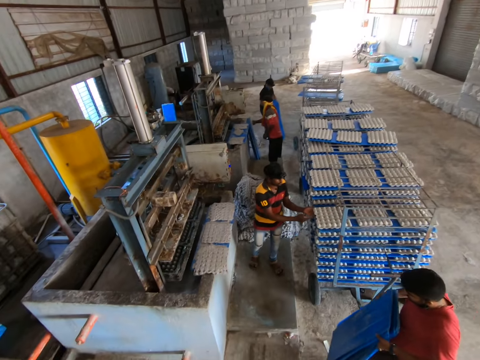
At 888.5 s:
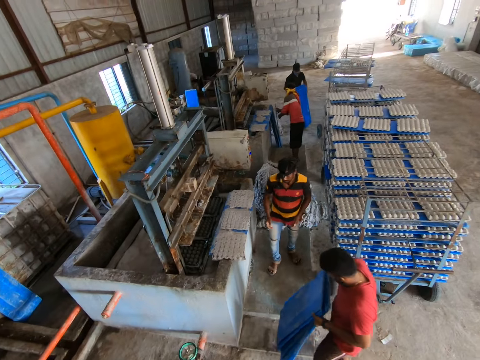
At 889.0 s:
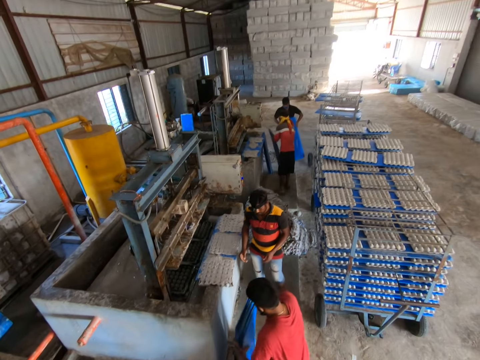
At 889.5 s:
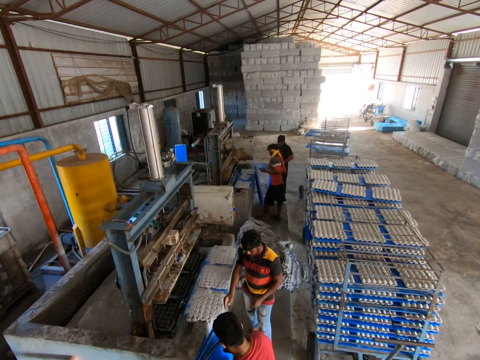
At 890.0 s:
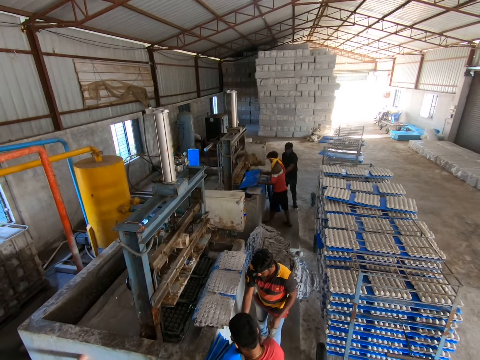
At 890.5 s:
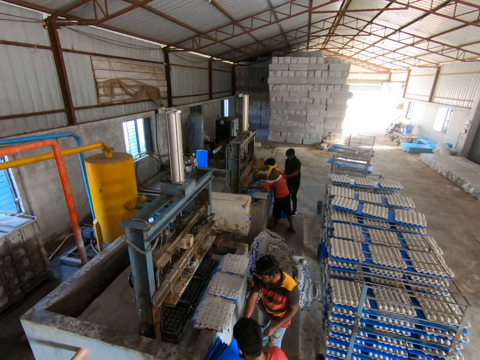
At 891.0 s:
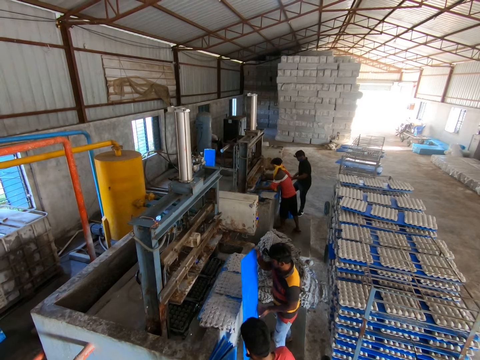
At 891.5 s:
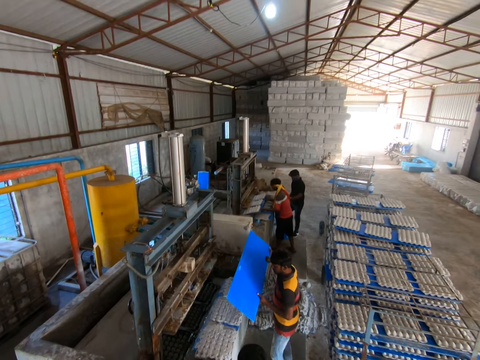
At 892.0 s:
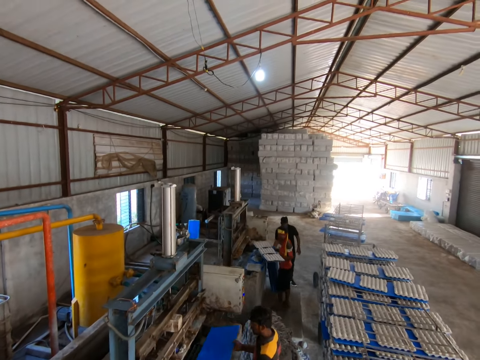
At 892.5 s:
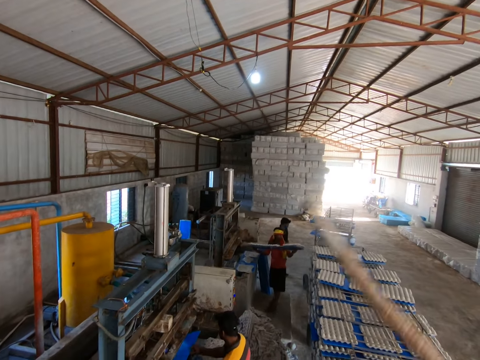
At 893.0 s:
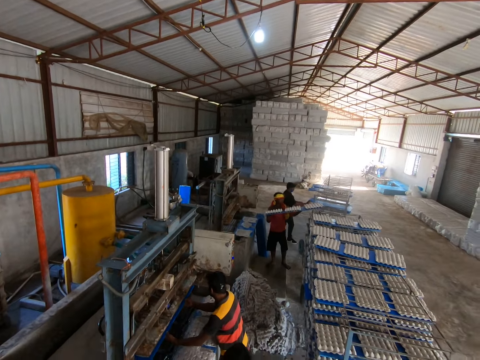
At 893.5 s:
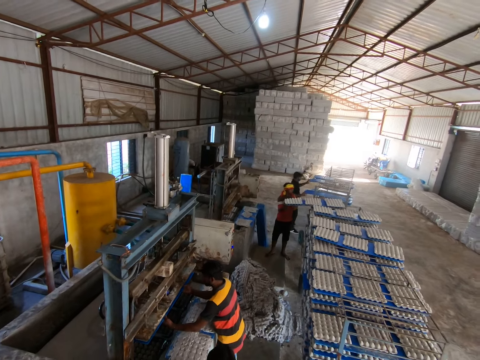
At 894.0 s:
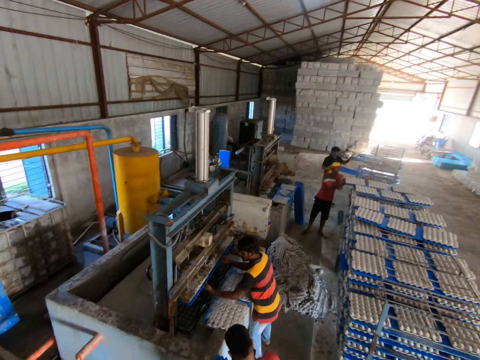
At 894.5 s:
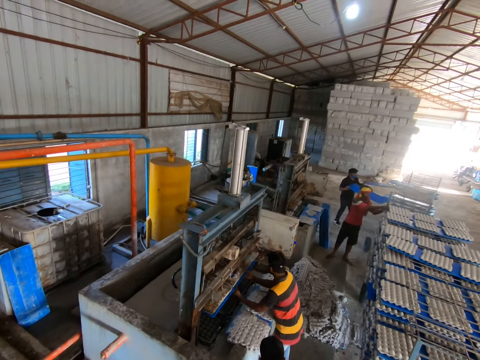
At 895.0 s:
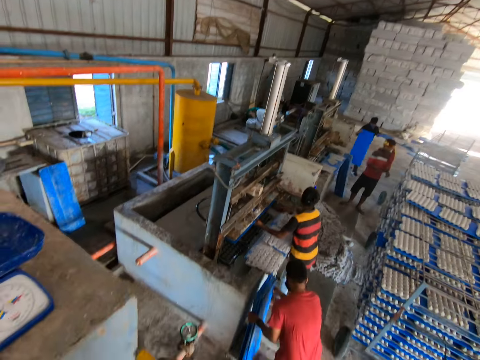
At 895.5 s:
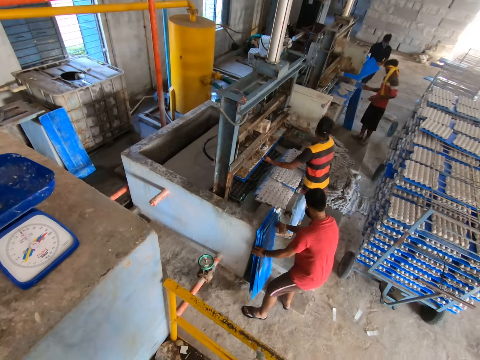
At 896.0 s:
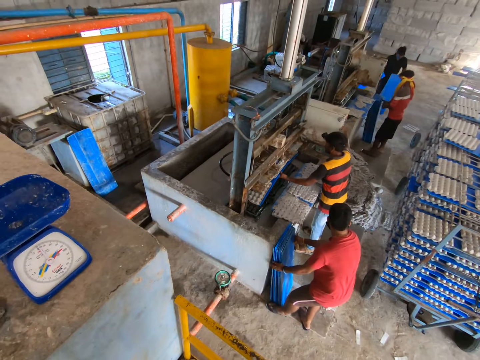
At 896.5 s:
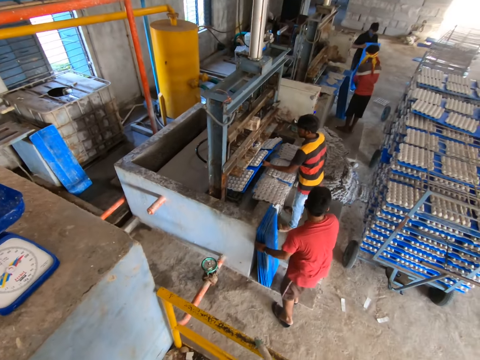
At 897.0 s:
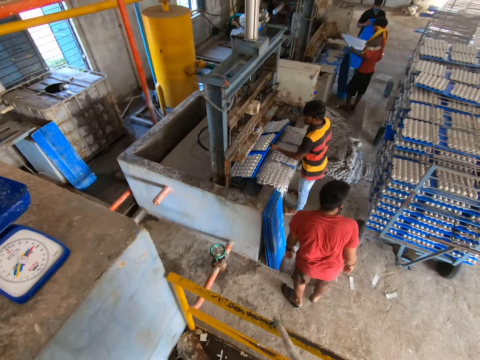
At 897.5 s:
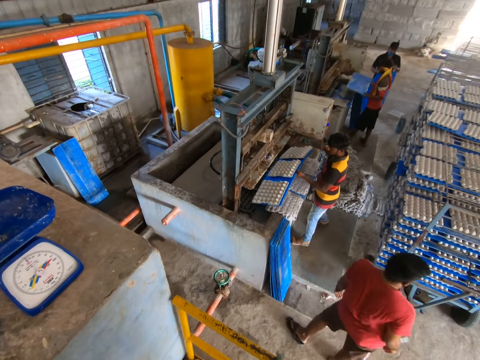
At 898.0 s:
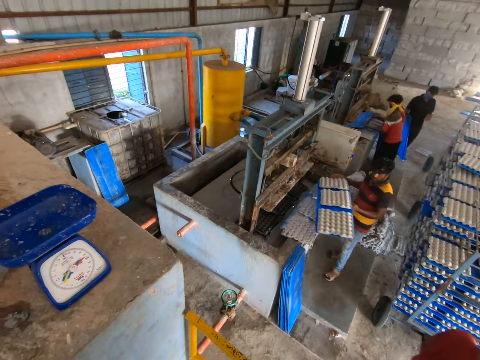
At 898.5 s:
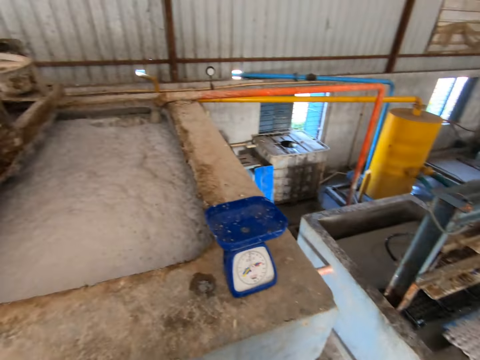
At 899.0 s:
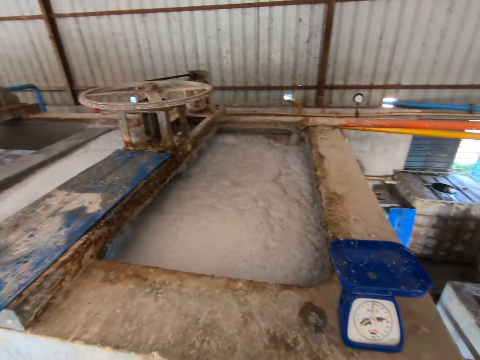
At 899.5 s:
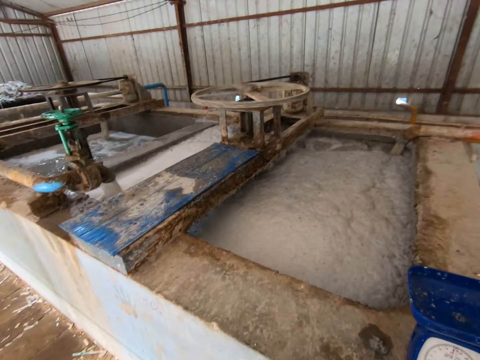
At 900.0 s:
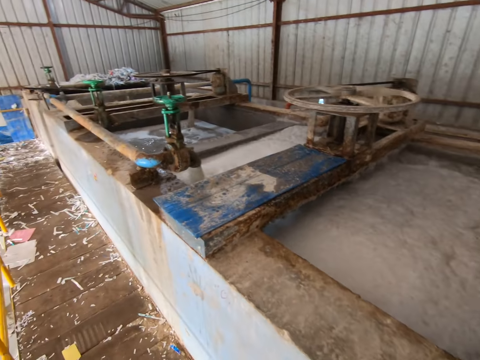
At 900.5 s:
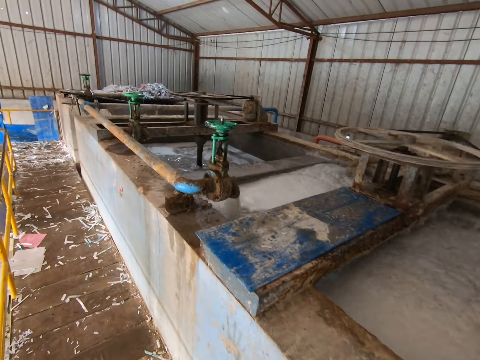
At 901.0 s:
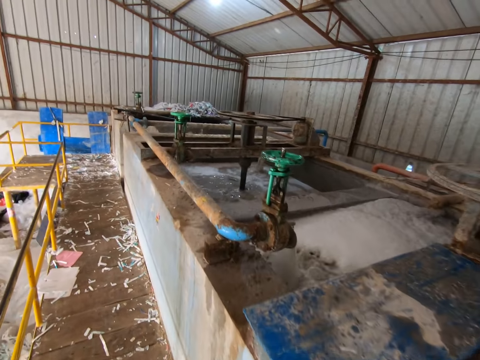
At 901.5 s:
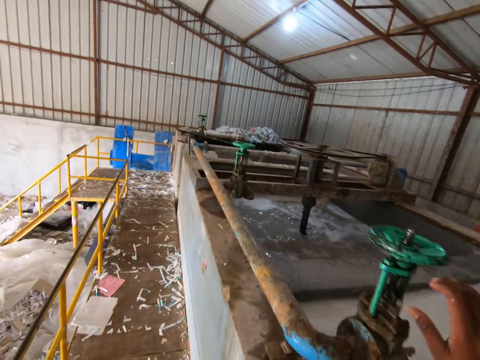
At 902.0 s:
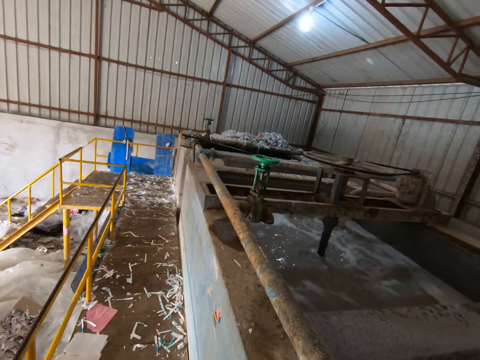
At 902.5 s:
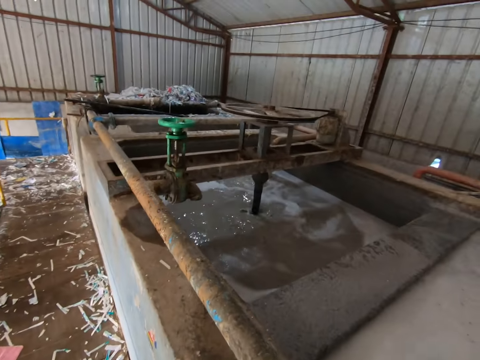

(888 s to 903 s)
A man takes a board from the stack of boards with his right hand. Another man places the boards against the egg tray machine with both hands. A third man places the boards against the egg tray machine with both hands. The first man puts the board under the mold of the machine with both hands. A fourth man takes a board from the stack of boards with his right hand and puts the board under the mold of the machine with both hands. The camera wearer lifts up the stick. The first man puts the board of egg trays in the shelf trolley with both hands. The third man takes out a board from the shelf trolley with his right hand. The first man takes a board from the stack of boards with his right hand. The second man adjusts the stack of boards with his left leg. The fourth man takes out the board of egg trays from the machine mold with both hands. The first man puts the board under the mold of the machine with both hands. The camera wearer walks around the site.

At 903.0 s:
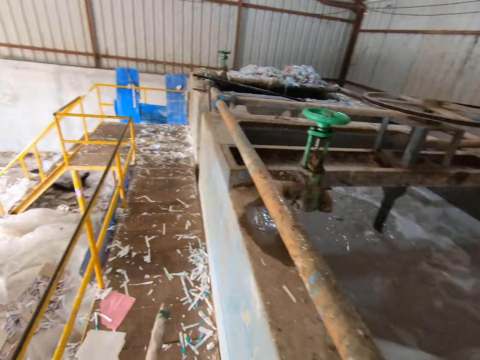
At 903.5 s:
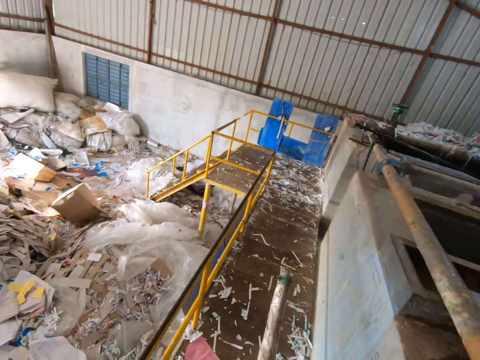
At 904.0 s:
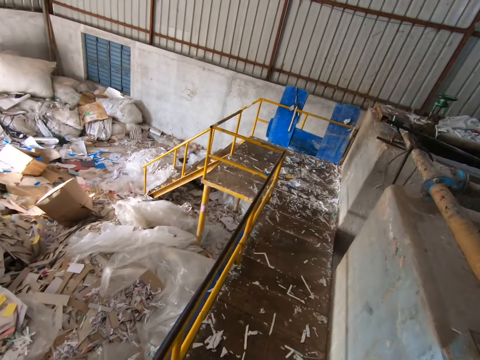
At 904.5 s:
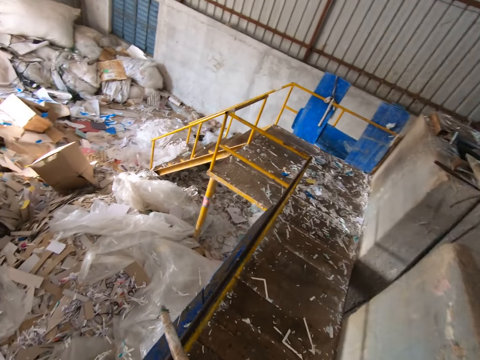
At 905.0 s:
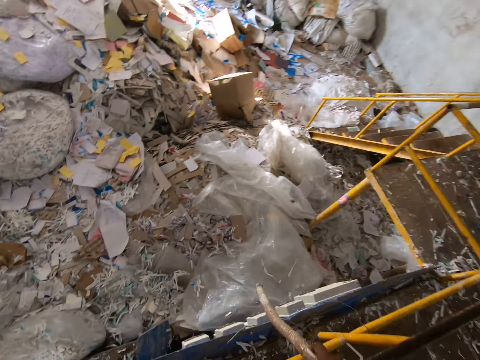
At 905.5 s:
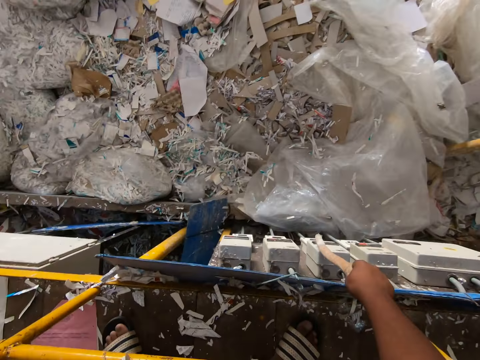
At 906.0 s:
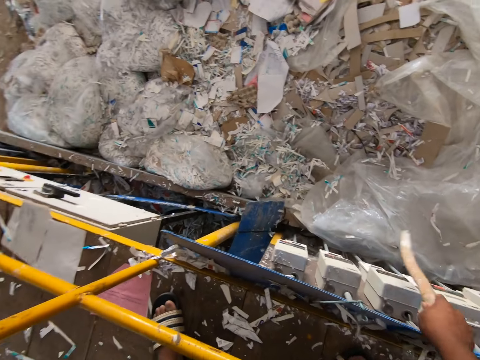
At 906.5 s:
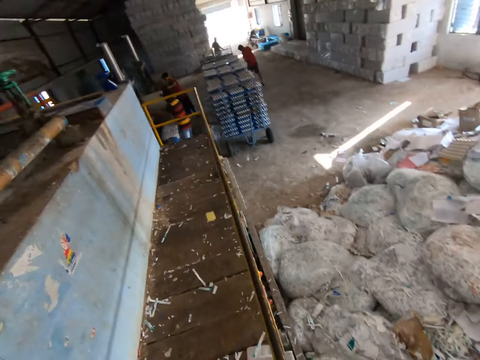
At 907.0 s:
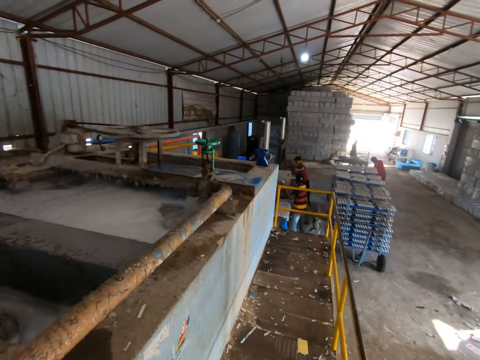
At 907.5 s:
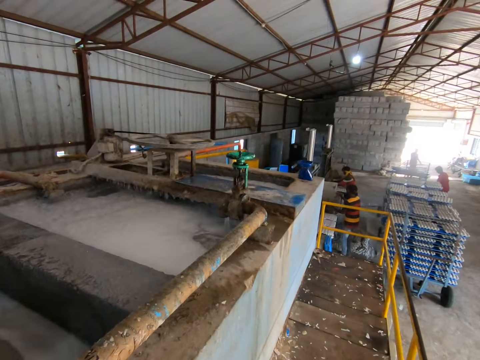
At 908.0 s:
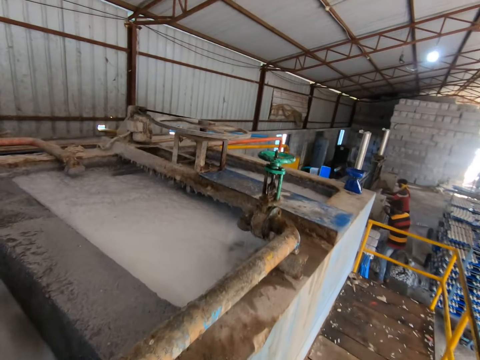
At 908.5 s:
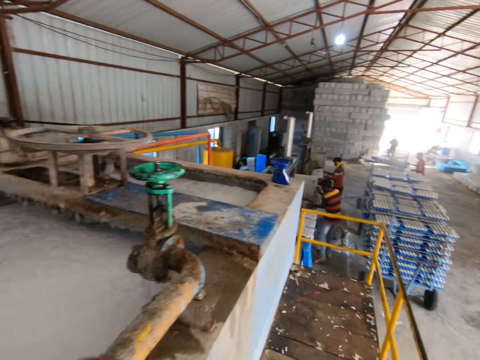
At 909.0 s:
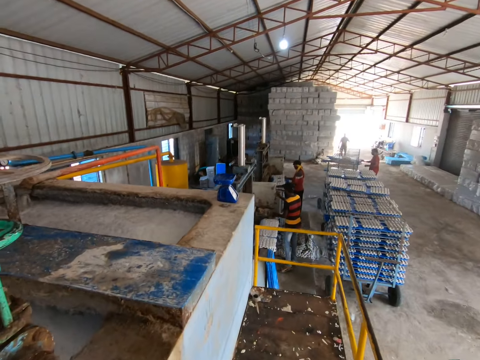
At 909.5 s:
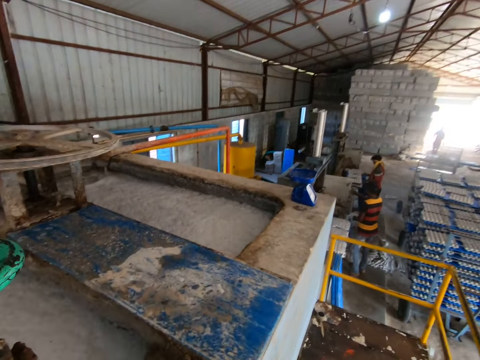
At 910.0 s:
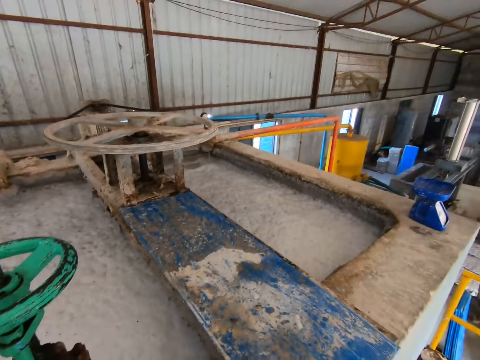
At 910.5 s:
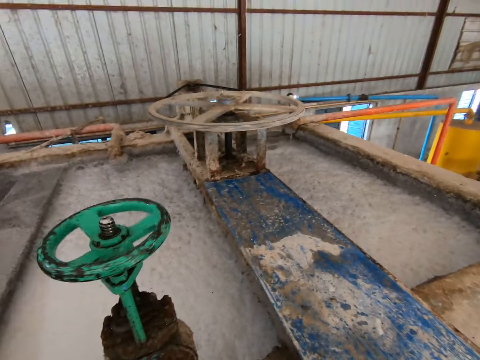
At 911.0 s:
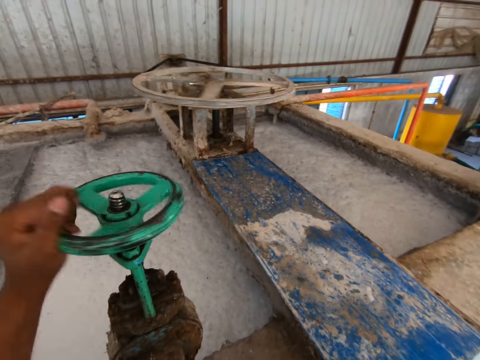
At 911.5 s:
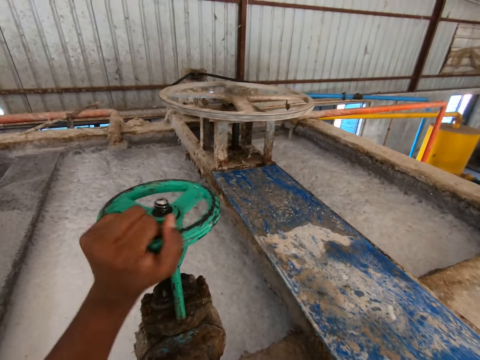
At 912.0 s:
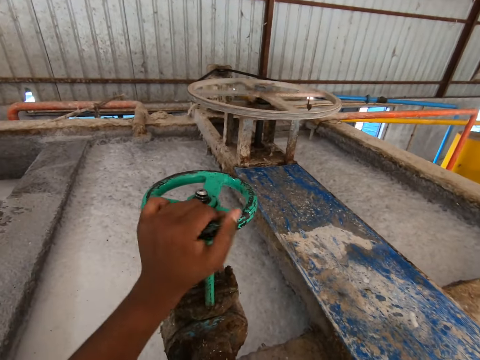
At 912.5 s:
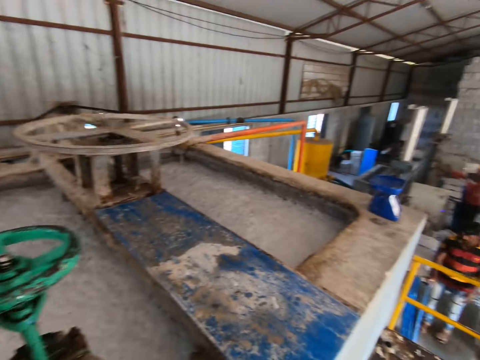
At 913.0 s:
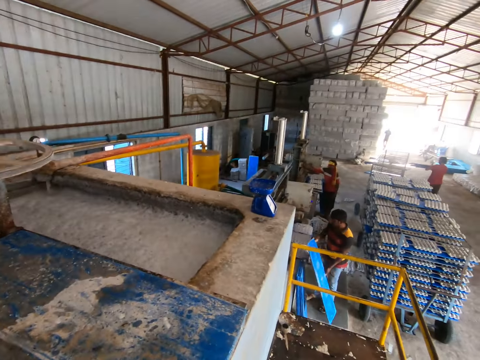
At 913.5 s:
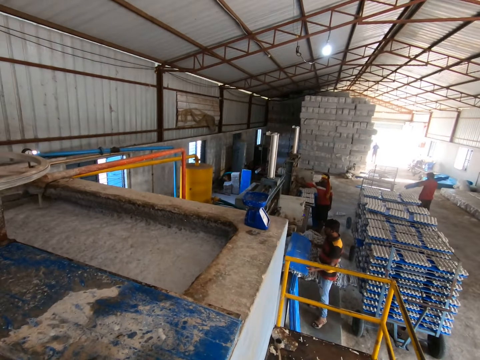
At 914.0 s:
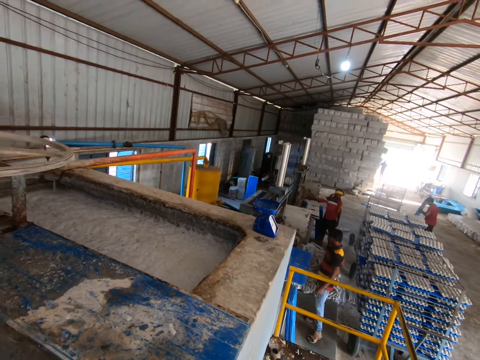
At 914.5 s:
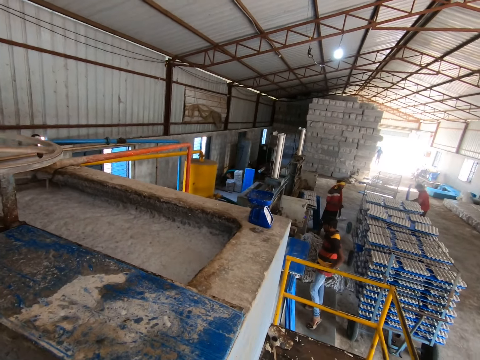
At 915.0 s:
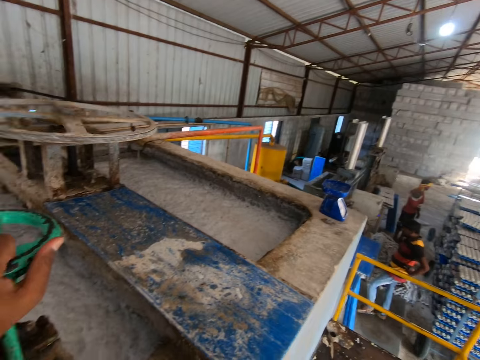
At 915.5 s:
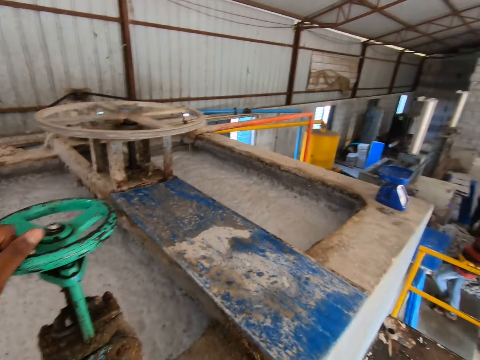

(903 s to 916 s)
The camera wearer pushes the button on the controller of the hydraulic pulper with the stick in his right hand. He turns the wheel of the hydraulic pulper machine with his left hand. He closes something. A man takes a board from the stack of boards with his right hand and puts the board on the egg trays on the machine with both hands.
